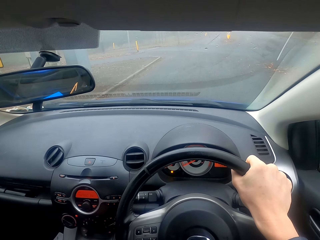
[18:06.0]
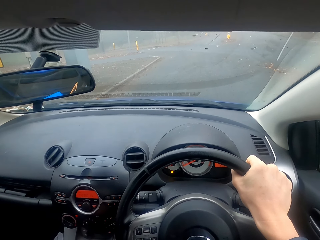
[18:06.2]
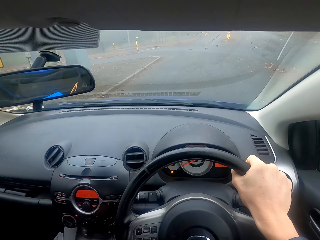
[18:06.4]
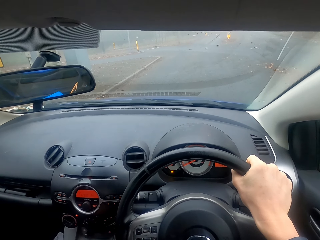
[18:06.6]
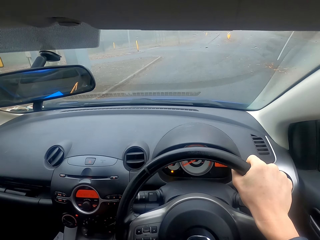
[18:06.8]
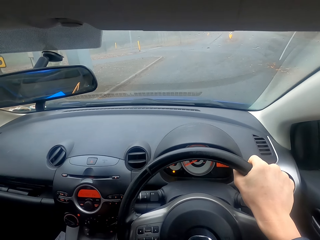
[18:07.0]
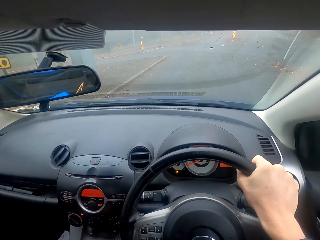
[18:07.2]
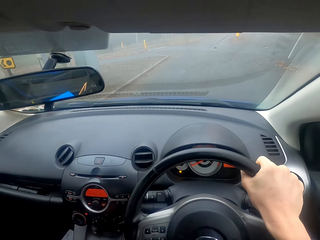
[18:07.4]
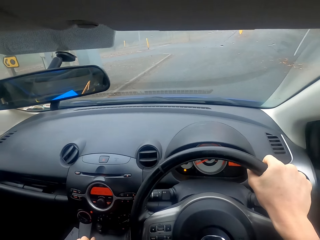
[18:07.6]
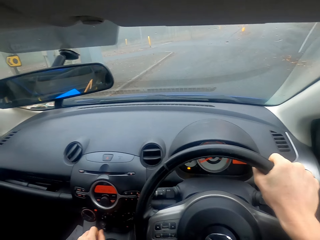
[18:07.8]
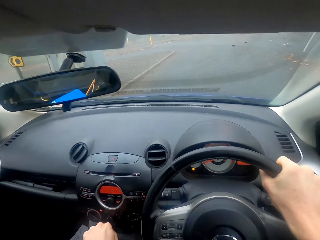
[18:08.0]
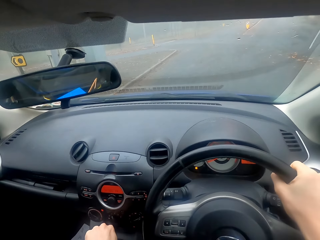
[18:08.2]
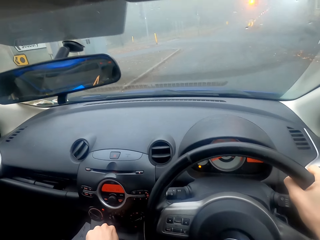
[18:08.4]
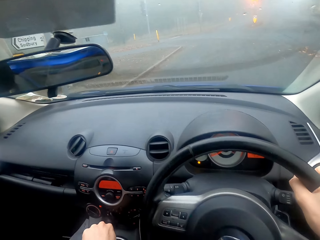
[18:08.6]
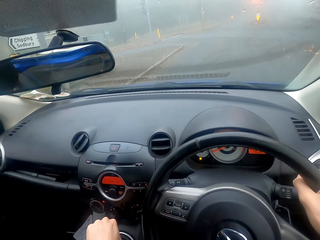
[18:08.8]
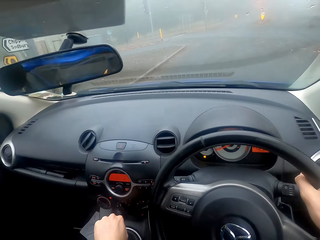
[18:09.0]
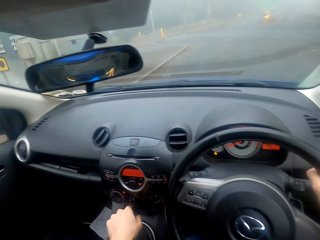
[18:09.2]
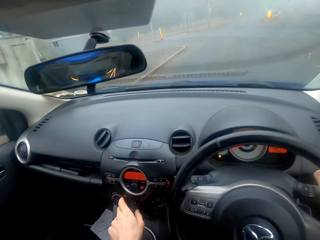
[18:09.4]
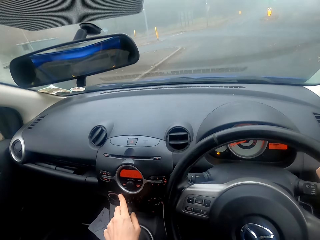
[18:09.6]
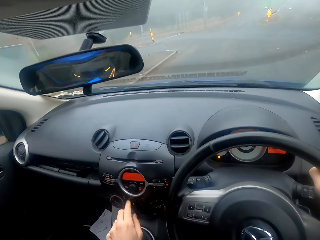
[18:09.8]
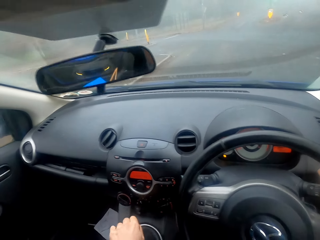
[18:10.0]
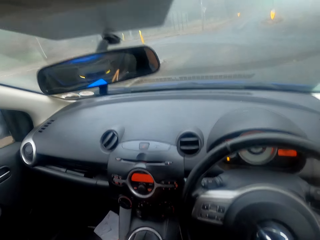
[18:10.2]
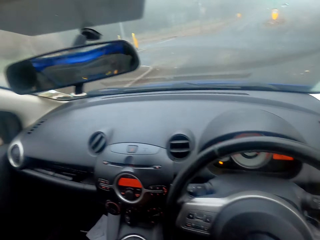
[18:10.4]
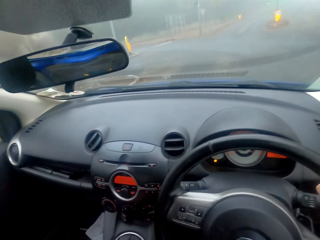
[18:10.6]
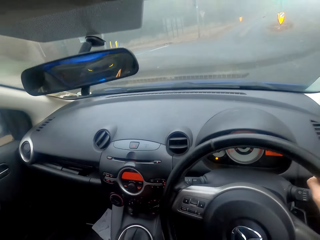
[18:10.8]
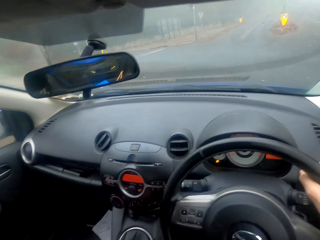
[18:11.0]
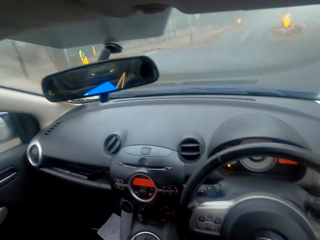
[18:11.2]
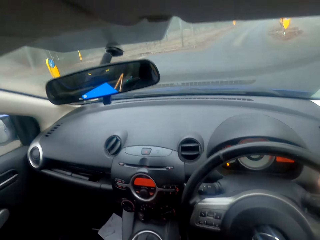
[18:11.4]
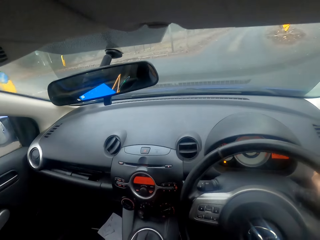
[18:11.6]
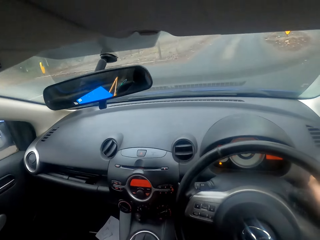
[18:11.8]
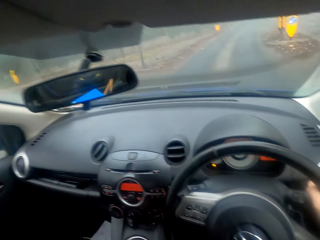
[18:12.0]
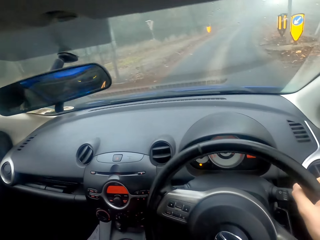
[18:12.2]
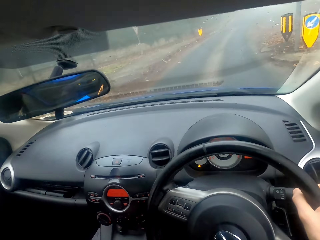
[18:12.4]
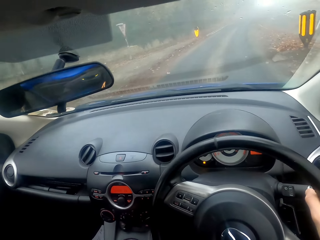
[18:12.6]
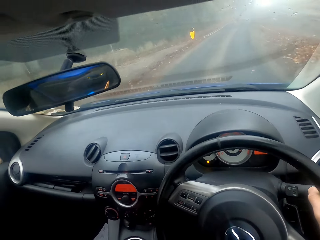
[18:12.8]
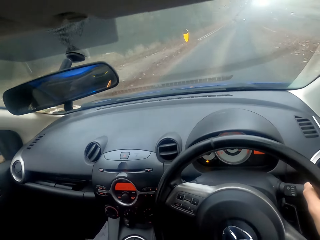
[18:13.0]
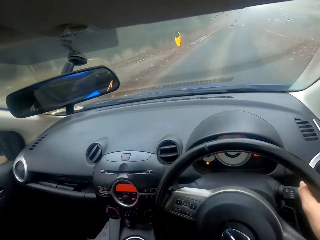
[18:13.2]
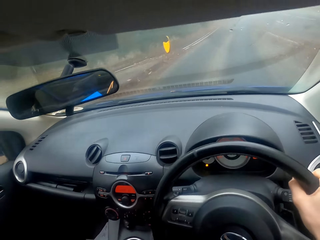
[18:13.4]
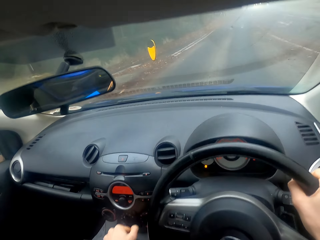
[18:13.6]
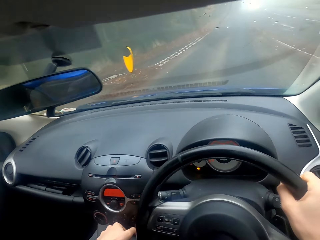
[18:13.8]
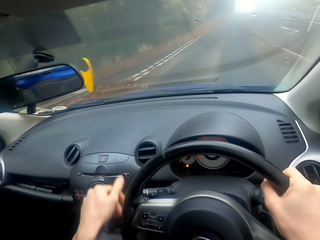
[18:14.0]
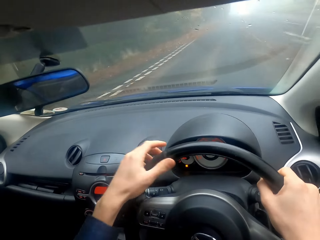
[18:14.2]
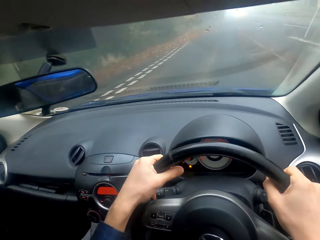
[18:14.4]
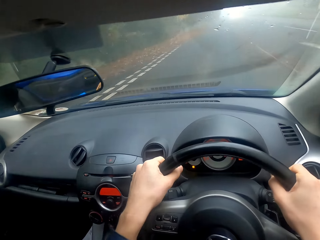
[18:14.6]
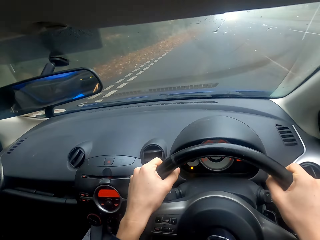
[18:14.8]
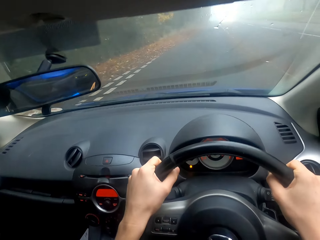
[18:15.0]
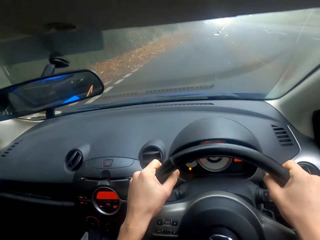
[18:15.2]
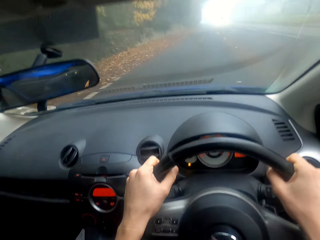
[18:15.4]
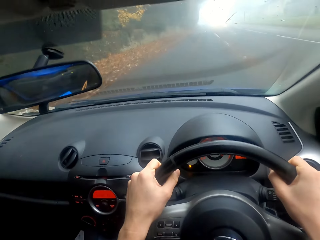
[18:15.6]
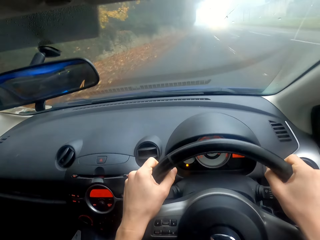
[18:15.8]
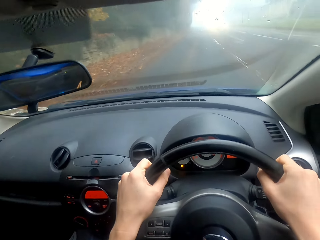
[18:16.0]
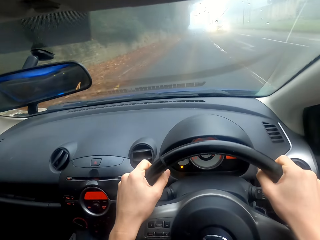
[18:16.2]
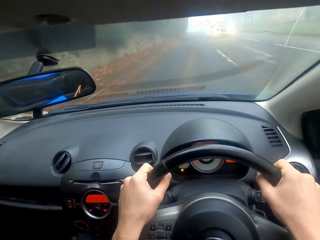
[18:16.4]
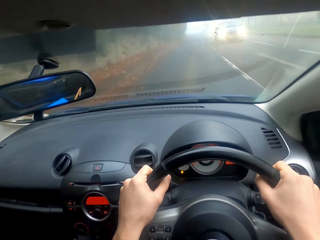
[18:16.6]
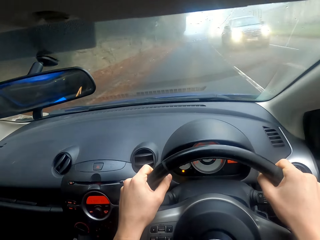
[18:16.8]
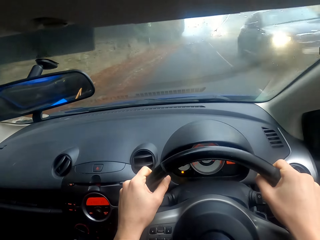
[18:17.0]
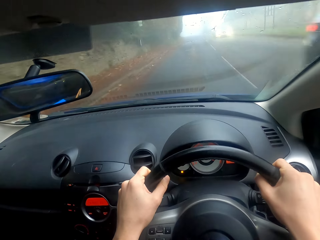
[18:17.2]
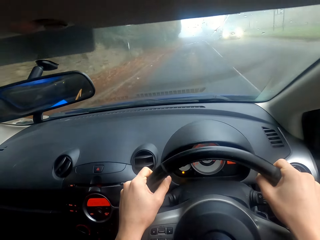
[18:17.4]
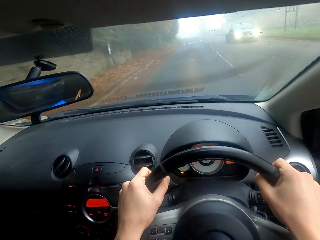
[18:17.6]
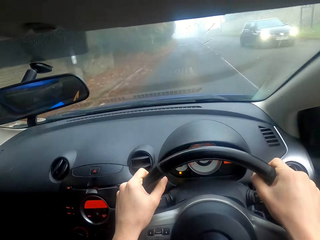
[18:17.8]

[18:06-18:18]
The camera wearer starts the car. They drive the car.

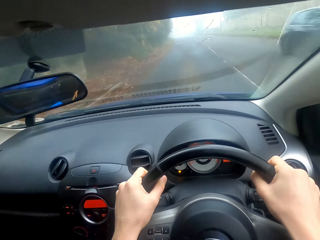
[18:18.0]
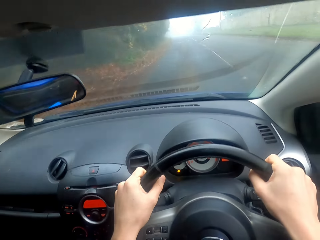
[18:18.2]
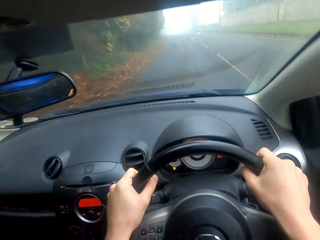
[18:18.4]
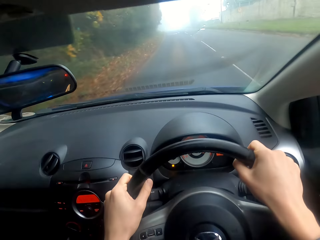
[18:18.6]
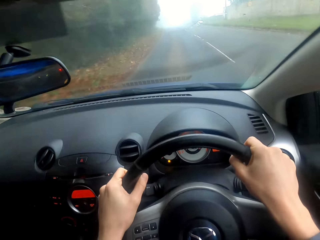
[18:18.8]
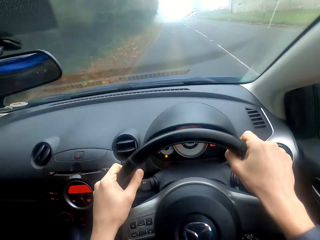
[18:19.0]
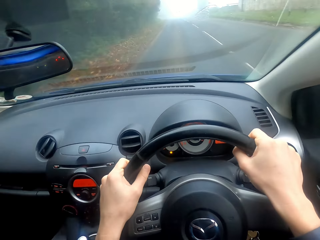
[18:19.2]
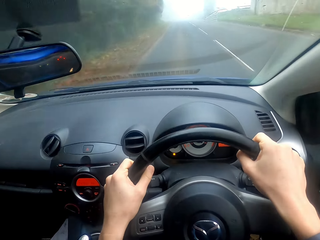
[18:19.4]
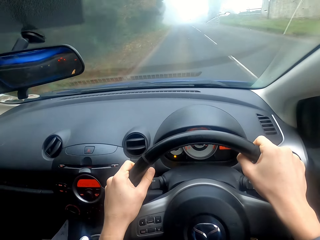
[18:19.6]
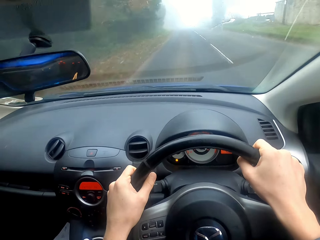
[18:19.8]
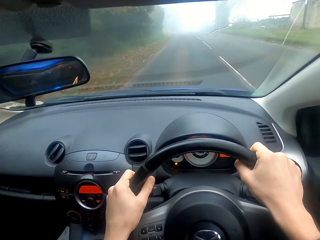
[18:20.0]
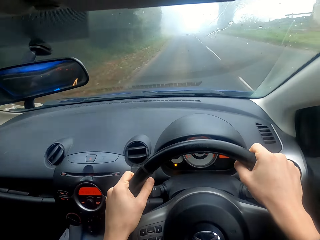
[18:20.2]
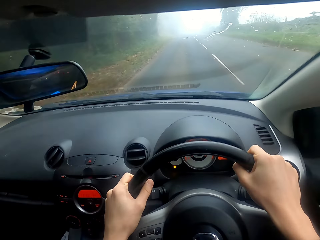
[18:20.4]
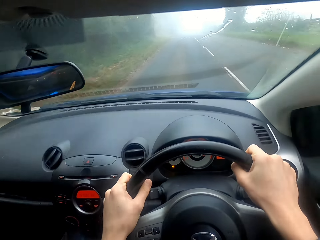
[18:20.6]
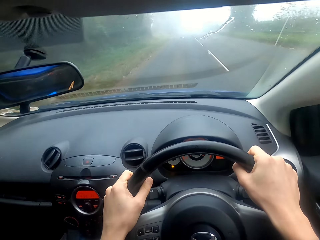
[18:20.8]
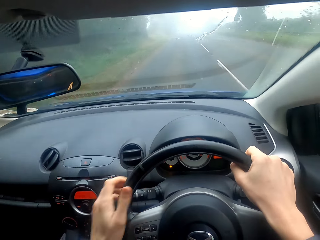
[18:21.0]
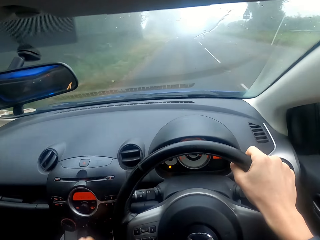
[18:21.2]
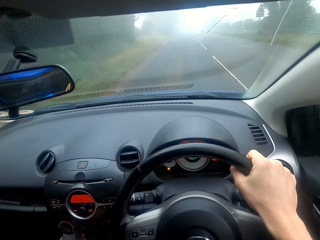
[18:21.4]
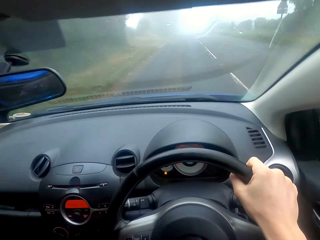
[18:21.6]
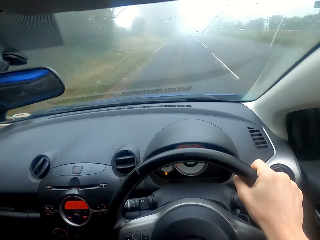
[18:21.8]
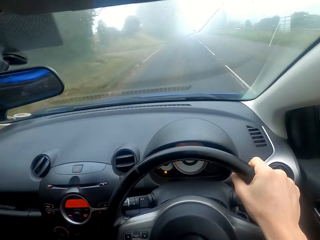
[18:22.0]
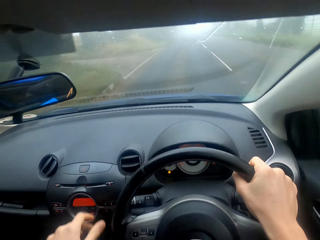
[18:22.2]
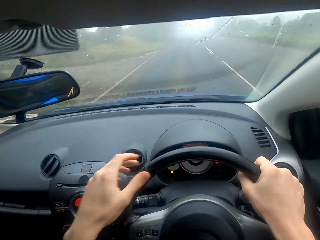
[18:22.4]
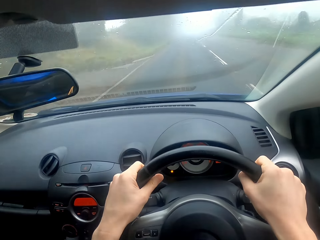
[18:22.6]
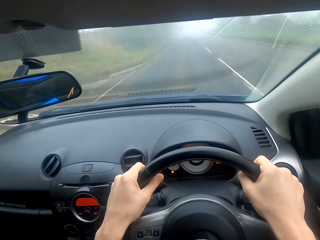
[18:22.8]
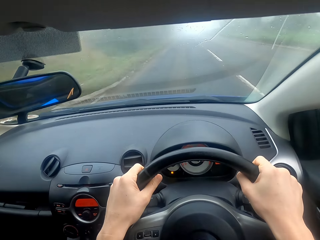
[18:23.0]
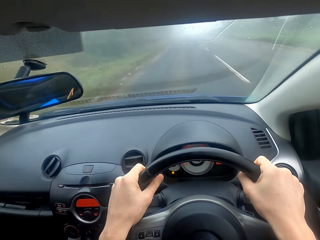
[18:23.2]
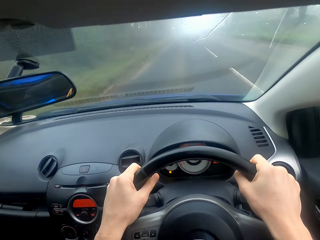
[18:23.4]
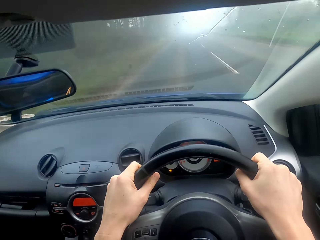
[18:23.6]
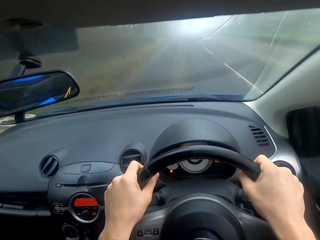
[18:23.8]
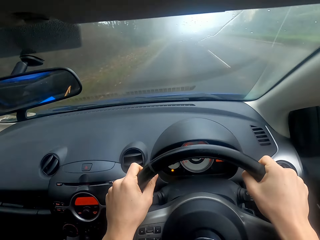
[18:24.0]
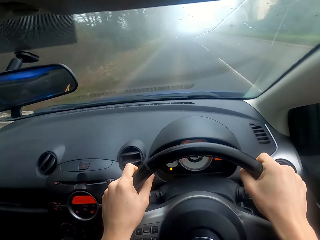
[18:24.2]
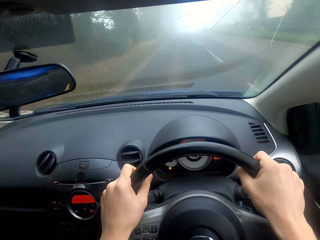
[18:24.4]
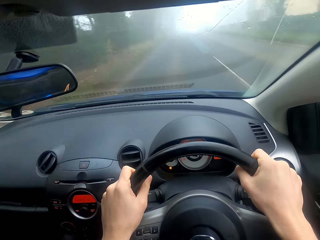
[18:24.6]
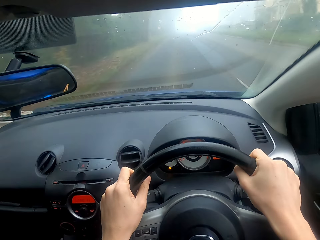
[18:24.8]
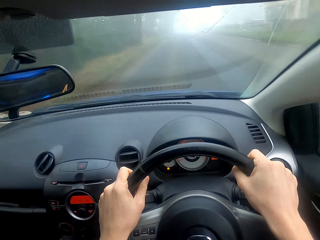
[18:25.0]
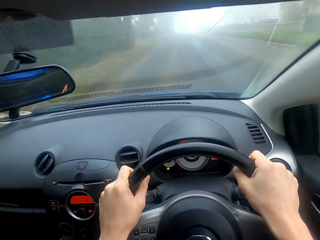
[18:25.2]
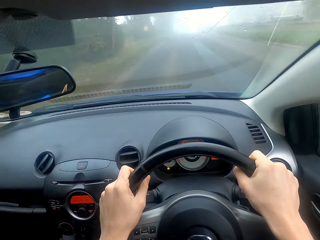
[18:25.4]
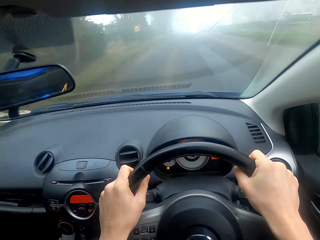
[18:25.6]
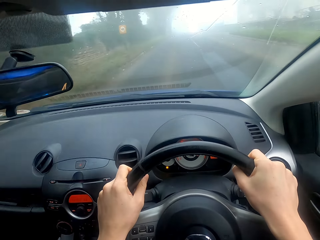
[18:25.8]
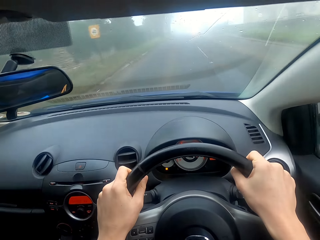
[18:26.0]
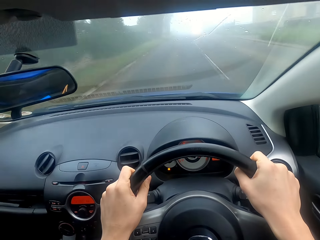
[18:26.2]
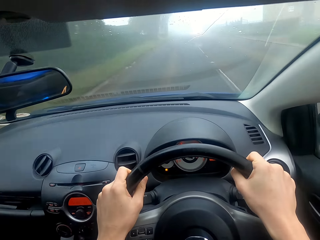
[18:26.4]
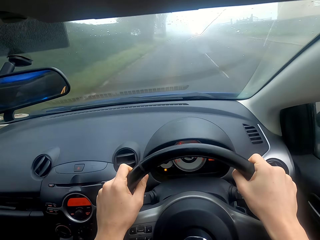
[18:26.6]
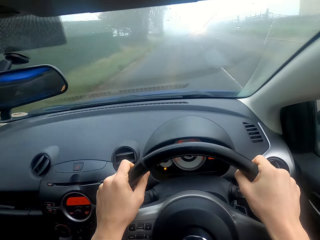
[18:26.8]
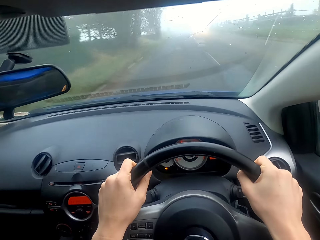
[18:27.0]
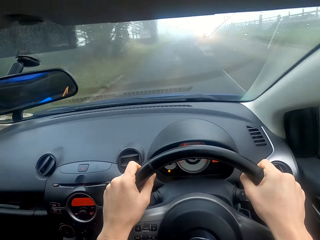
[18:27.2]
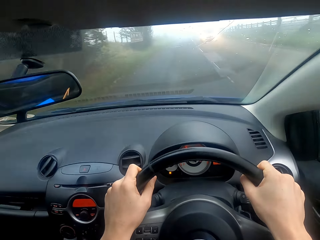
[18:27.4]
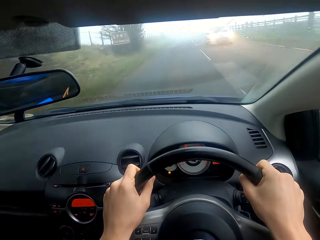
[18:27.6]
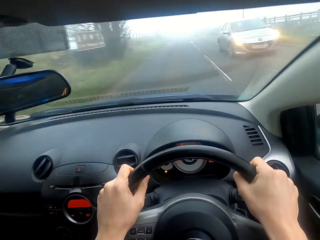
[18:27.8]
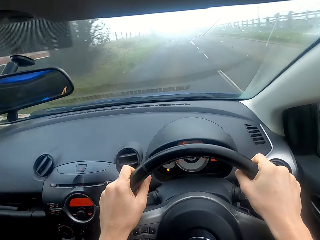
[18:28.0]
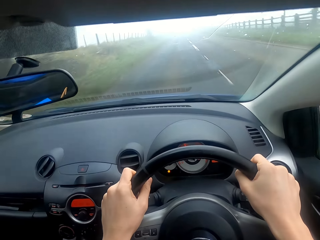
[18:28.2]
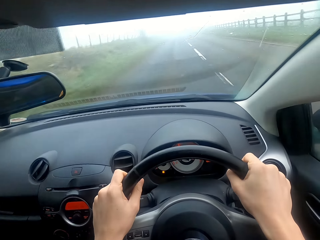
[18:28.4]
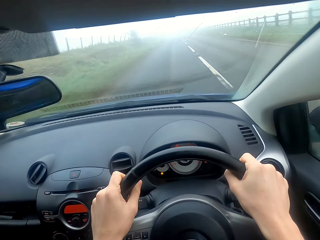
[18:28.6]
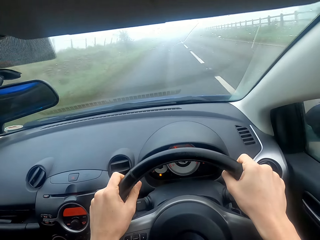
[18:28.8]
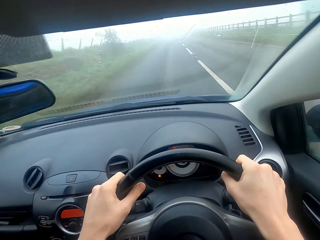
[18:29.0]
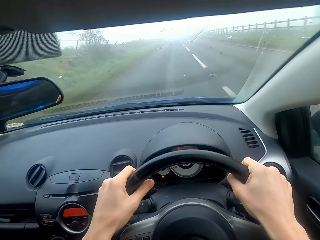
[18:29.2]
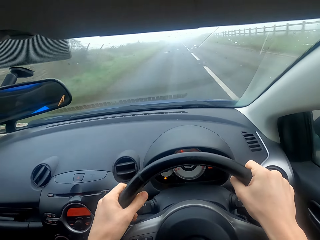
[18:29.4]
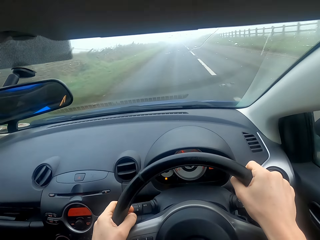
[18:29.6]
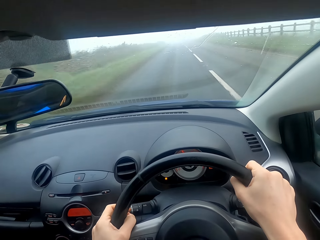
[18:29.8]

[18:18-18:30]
The camera wearer changes gear. They drive the car.
